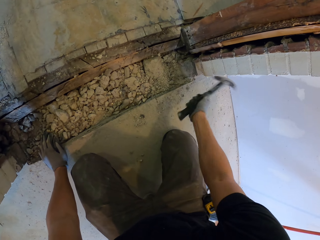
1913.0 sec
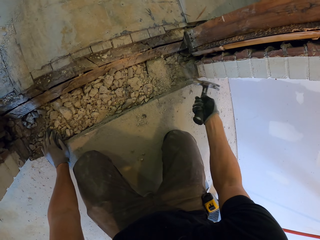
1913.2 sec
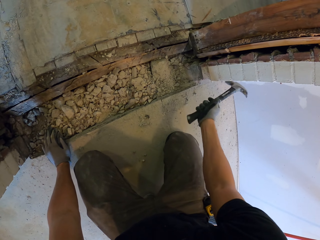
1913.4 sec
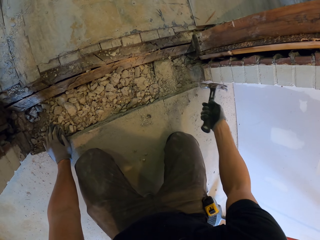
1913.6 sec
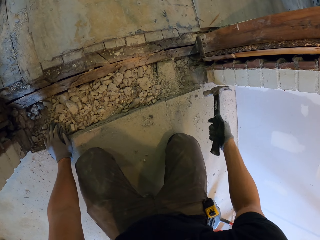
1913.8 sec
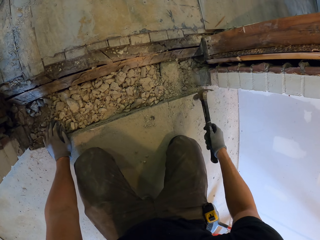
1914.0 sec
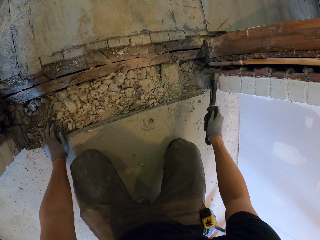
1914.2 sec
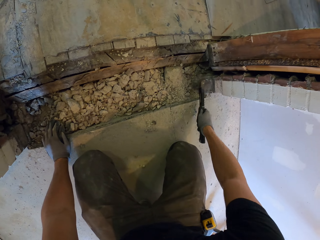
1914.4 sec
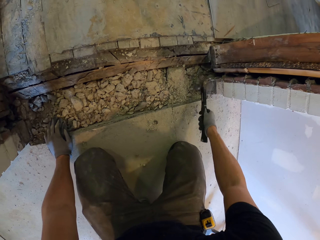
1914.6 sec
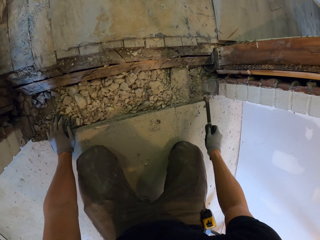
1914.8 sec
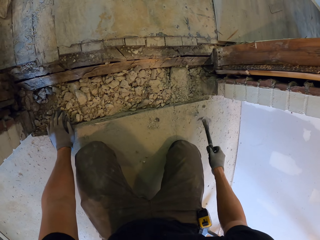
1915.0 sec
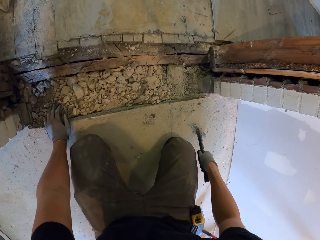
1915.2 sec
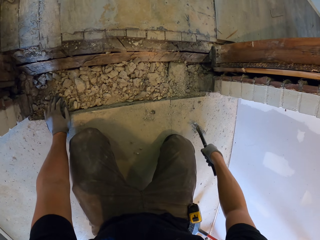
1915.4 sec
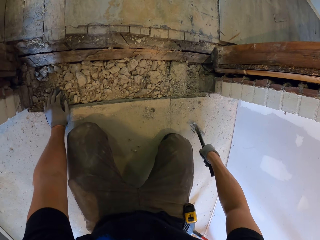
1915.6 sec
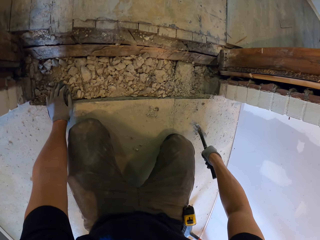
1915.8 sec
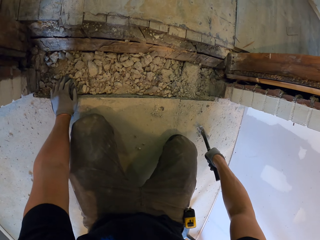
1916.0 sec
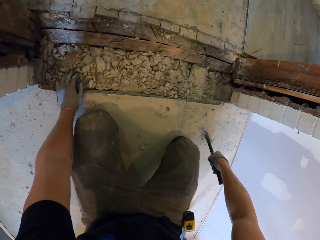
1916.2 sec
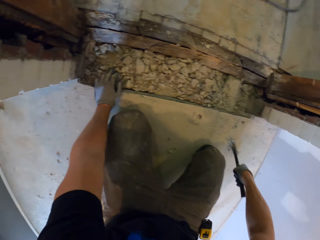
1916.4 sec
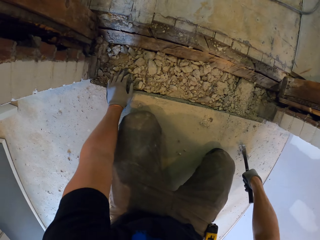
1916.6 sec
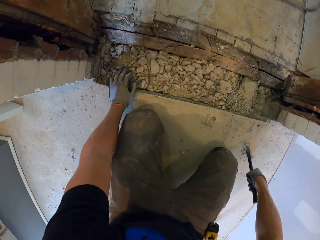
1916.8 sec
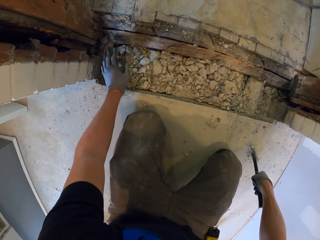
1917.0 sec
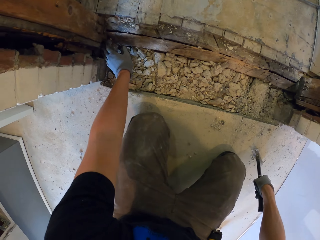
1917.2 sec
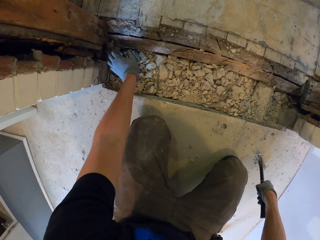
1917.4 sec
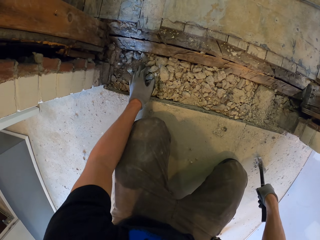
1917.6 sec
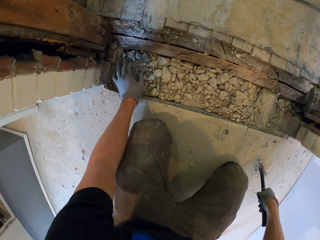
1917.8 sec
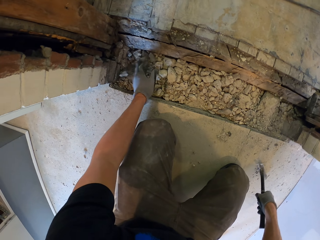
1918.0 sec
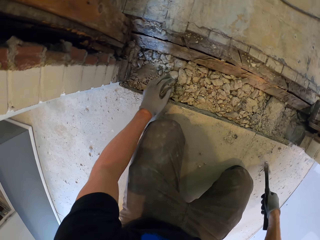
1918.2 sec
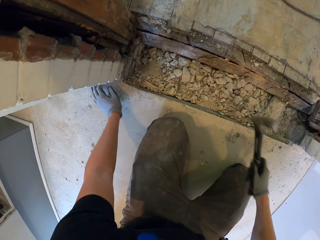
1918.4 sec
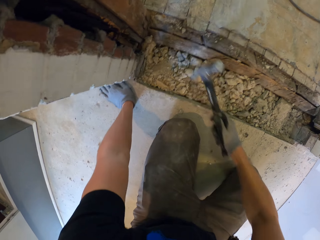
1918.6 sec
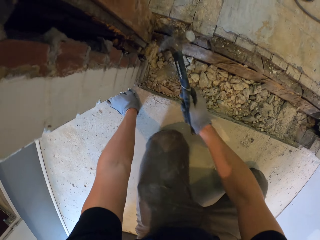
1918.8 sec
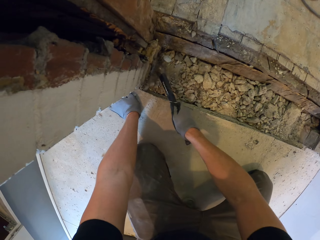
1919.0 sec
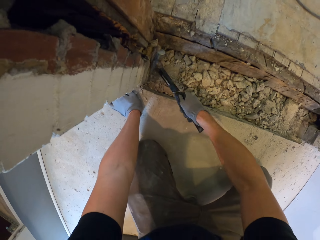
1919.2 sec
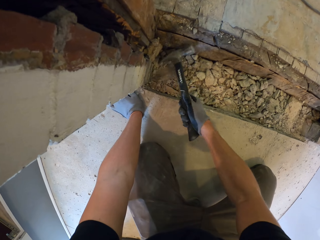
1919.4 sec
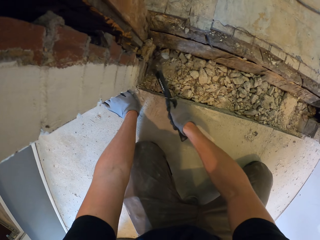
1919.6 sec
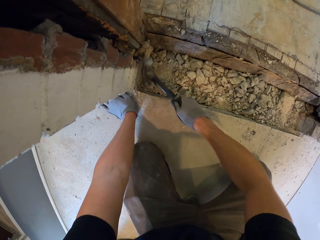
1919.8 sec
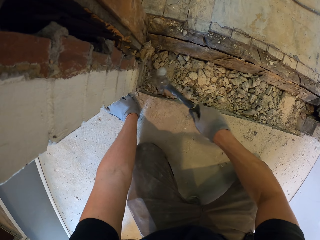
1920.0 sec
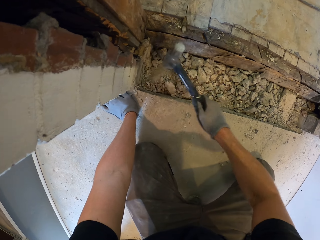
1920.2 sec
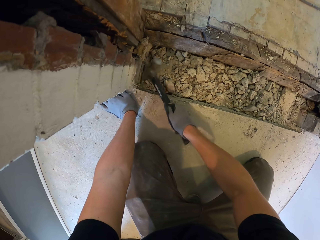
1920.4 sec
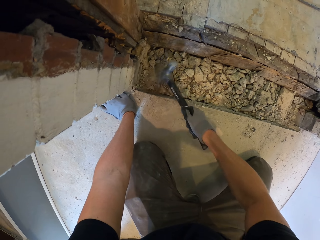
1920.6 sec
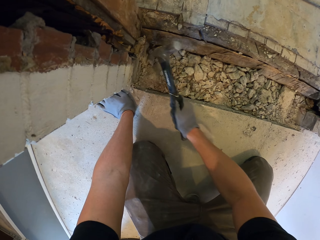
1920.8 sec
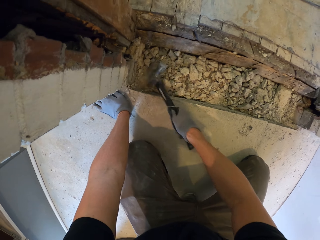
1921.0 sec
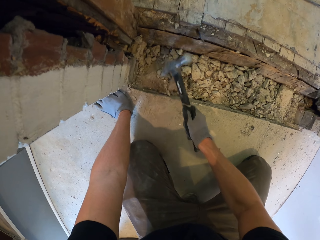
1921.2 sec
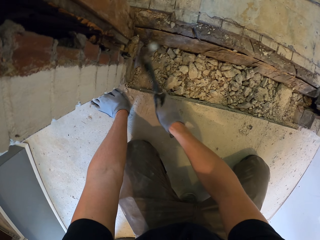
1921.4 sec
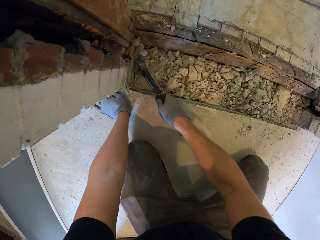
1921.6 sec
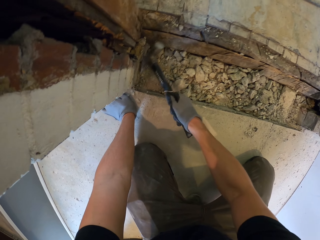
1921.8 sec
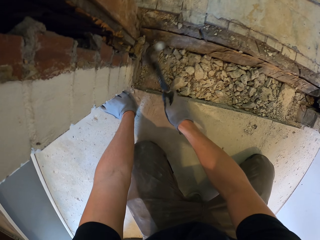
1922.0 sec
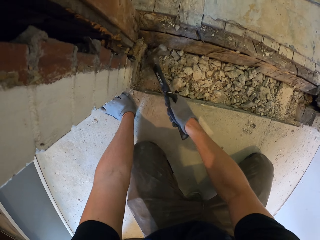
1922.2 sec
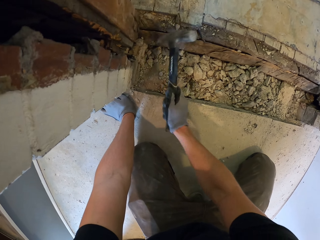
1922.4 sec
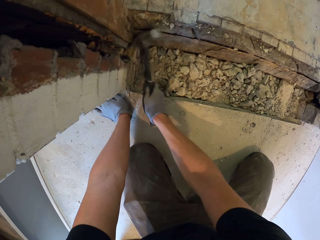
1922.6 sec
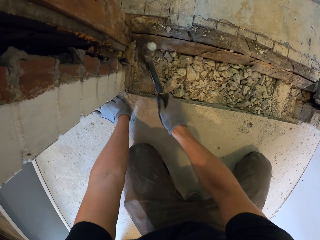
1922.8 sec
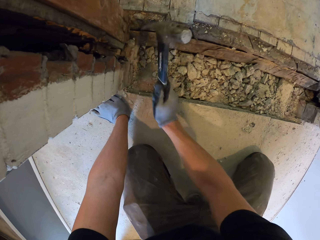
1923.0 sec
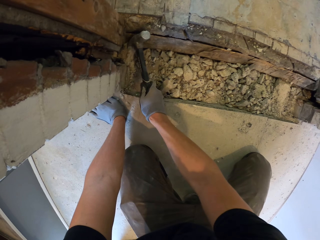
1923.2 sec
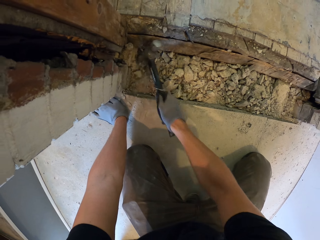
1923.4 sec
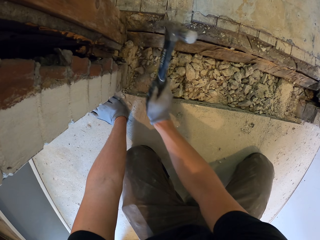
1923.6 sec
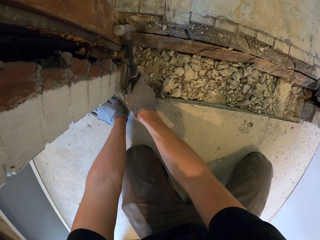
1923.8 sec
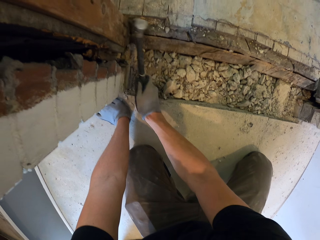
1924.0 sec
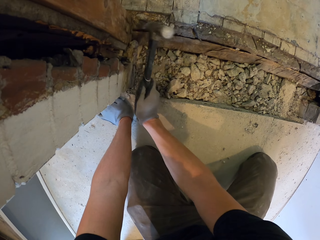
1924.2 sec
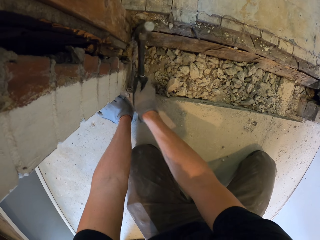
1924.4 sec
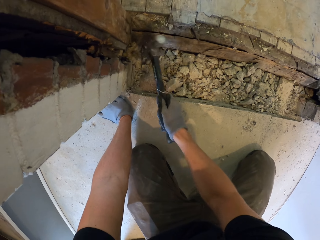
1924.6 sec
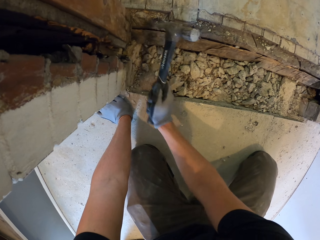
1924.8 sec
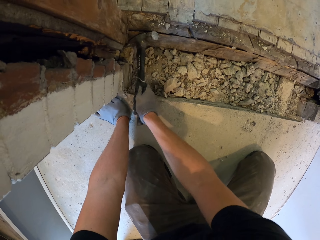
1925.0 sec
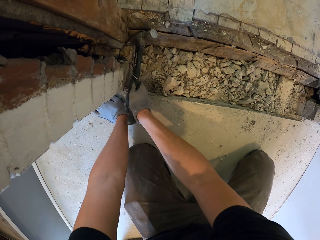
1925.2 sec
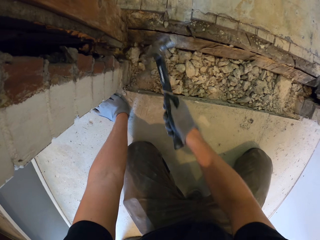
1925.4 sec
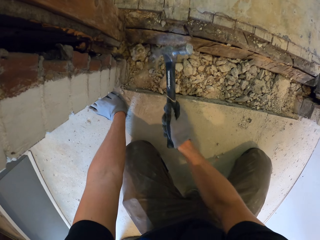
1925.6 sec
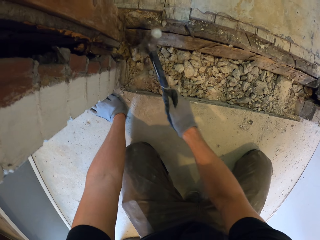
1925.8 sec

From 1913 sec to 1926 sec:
The camera wearer holds down the hammer. They look around. They move the concrete dust. They collect the concrete. They break the concrete. They collect the concrete with the hammer. They break the concrete.

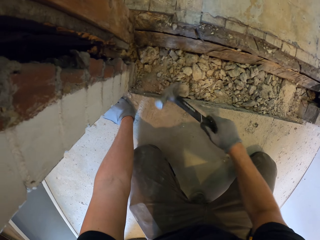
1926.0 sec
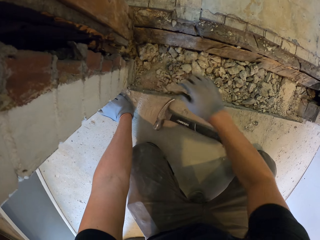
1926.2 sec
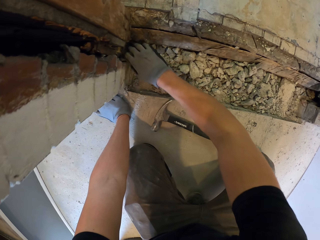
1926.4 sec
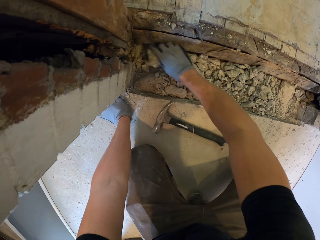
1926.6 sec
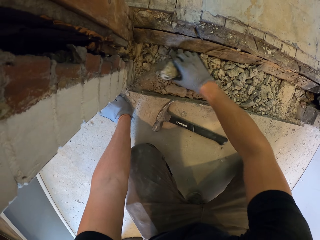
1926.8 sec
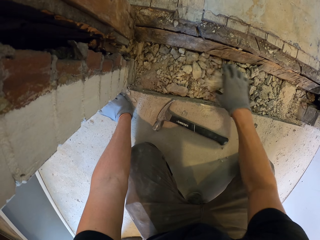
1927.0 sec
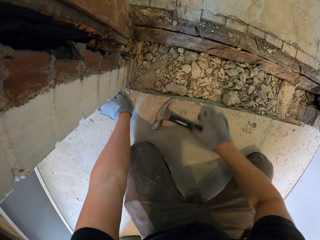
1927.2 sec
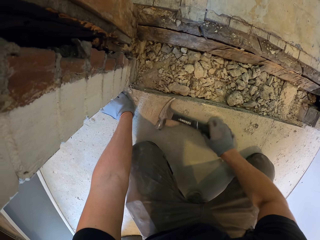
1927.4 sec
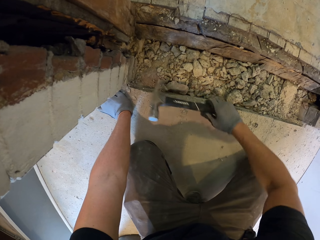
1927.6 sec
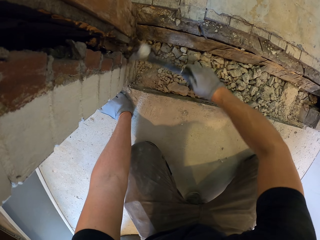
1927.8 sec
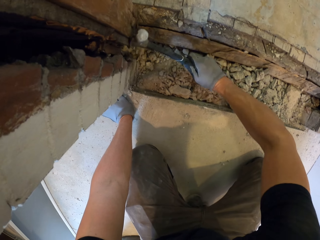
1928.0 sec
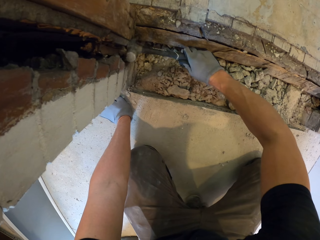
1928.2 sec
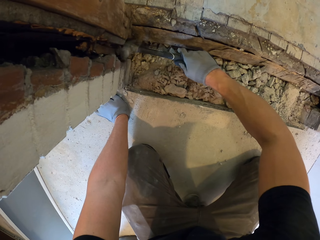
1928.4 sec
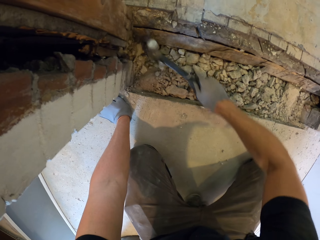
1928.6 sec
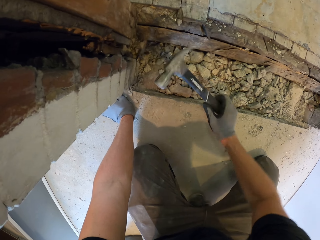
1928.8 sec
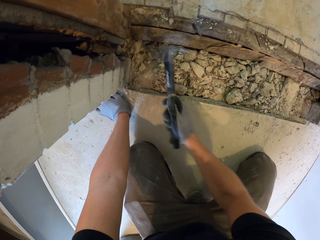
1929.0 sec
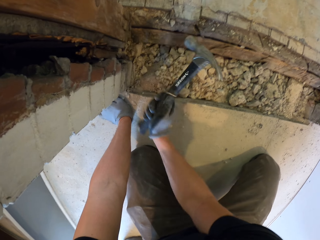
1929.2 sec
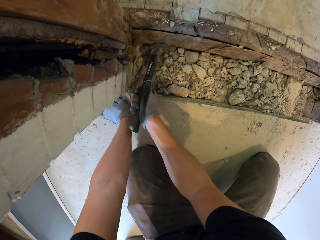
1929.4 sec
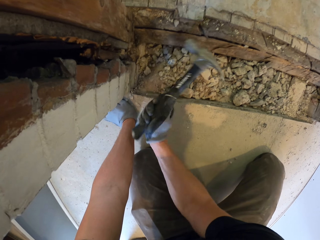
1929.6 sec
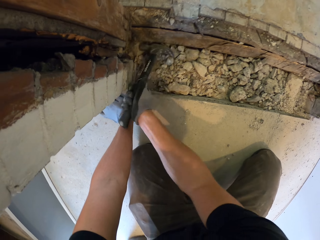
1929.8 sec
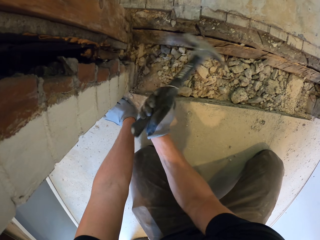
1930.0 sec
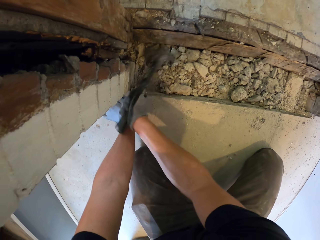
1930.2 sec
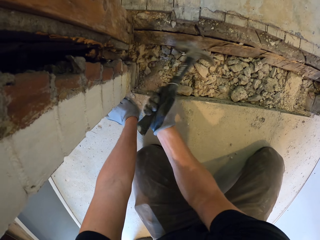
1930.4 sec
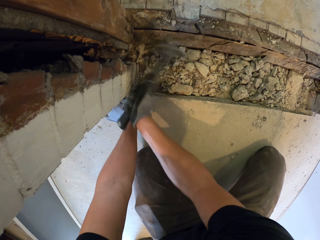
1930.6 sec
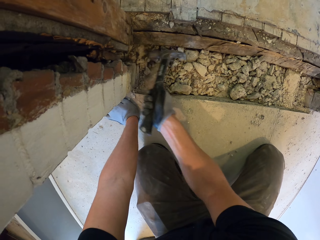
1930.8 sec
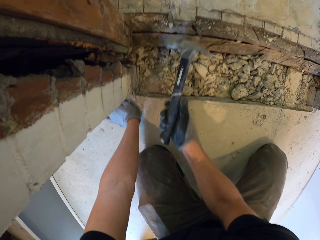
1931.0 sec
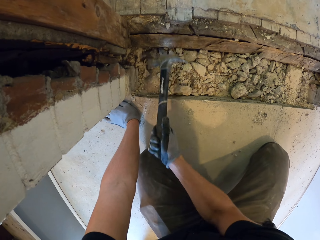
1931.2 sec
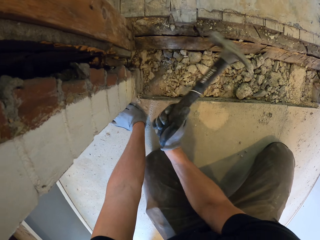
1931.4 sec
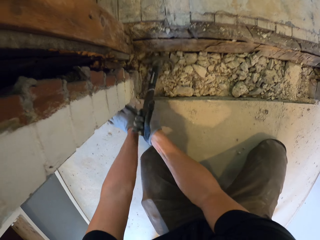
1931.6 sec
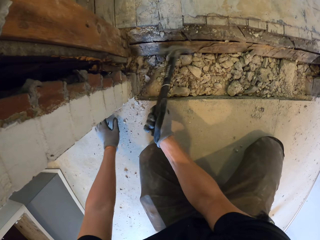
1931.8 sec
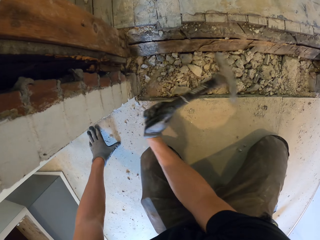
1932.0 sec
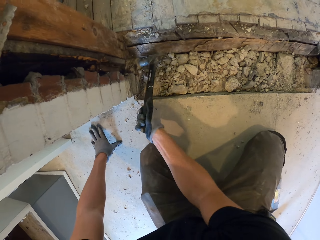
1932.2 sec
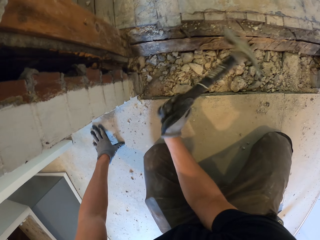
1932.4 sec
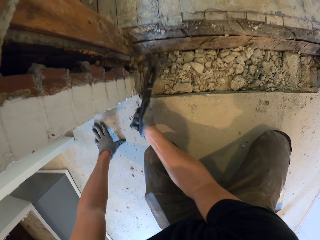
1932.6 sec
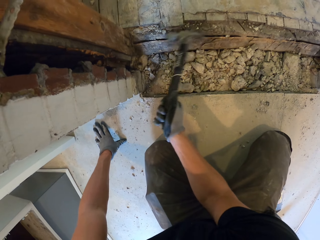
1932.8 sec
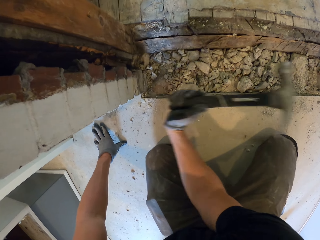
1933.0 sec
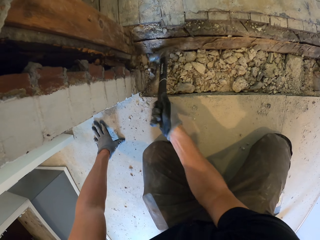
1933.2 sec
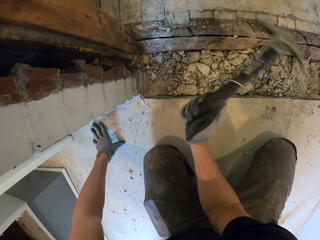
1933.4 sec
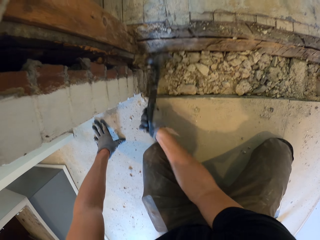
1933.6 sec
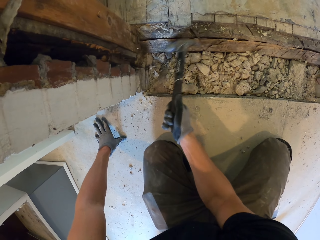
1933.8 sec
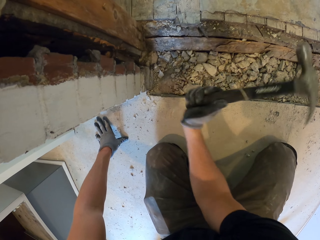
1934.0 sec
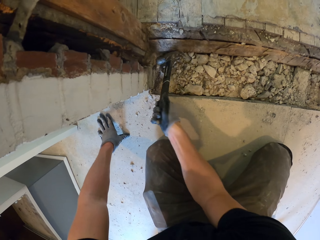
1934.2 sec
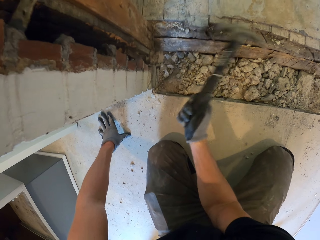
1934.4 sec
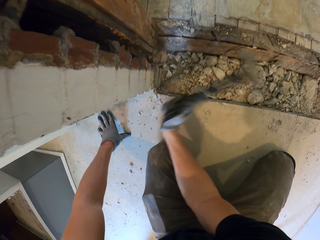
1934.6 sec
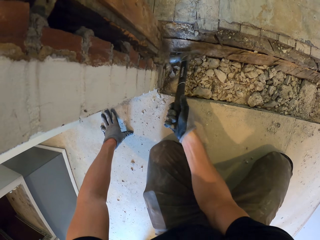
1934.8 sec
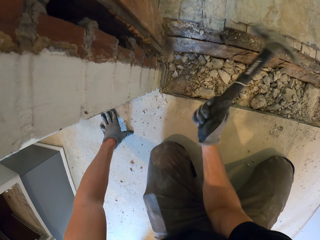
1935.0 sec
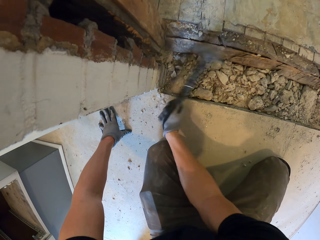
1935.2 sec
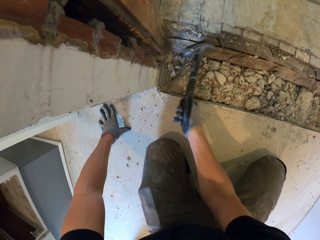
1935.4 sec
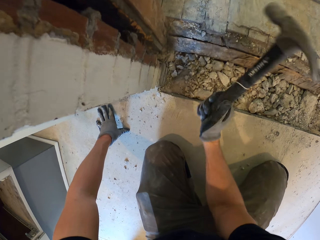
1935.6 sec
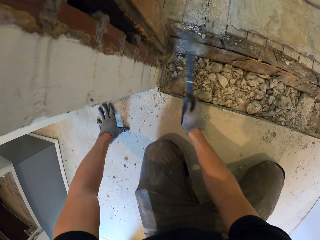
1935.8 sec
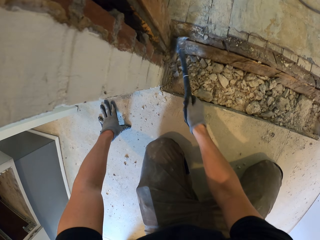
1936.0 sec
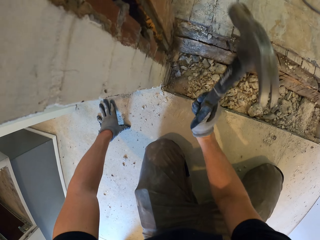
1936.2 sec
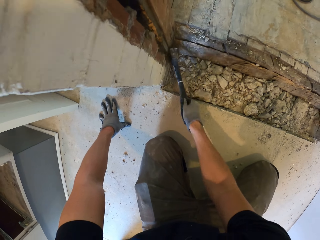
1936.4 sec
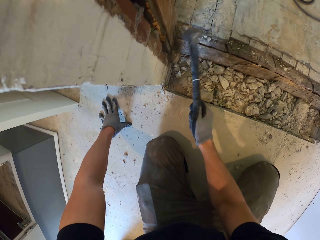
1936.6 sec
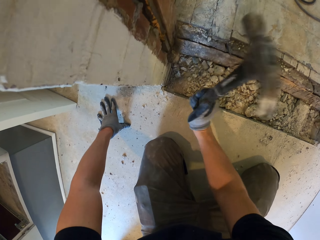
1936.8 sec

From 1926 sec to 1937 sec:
The camera wearer puts the hammer on the floor. They move the concrete. They pick up the hammer and break the concrete.
